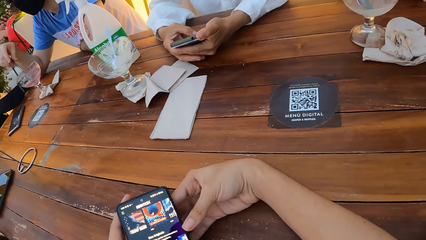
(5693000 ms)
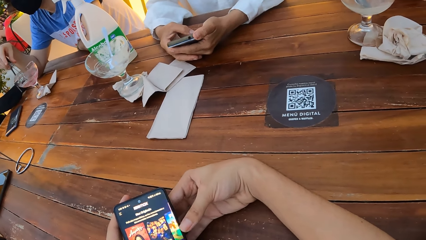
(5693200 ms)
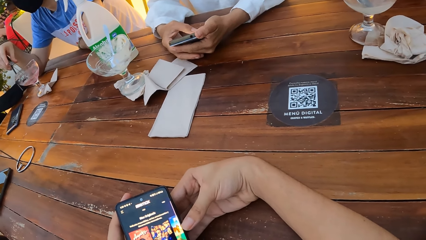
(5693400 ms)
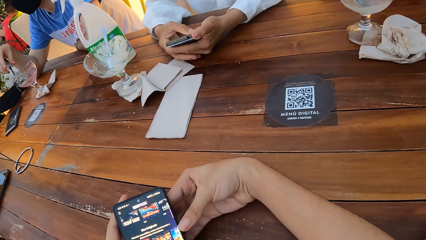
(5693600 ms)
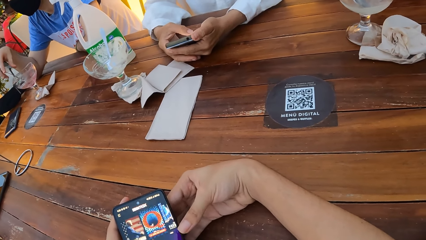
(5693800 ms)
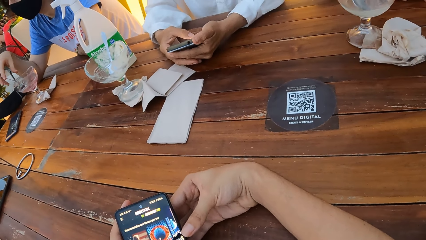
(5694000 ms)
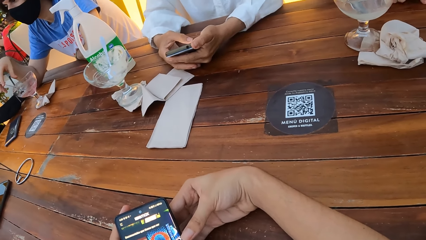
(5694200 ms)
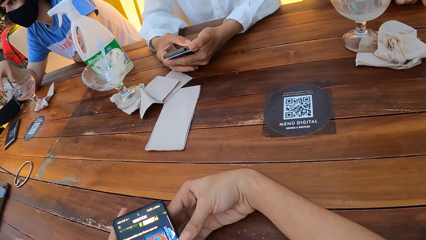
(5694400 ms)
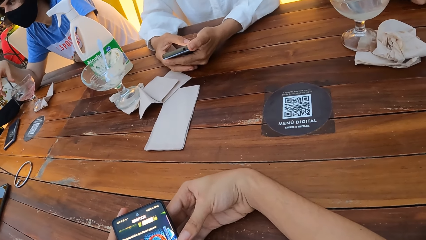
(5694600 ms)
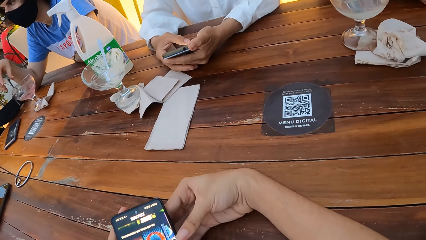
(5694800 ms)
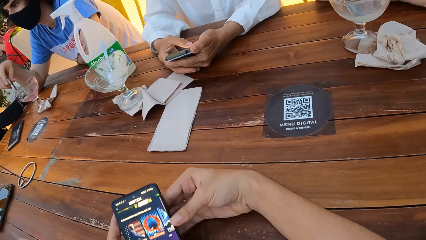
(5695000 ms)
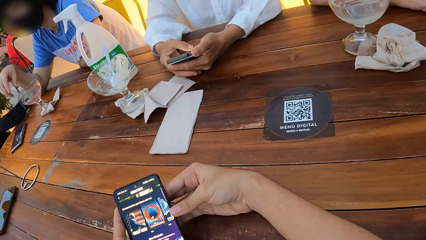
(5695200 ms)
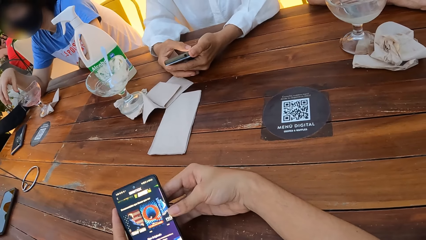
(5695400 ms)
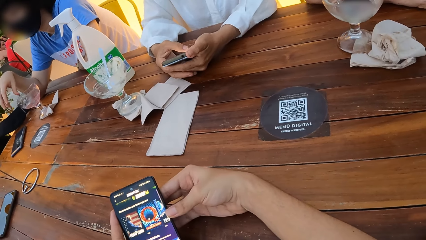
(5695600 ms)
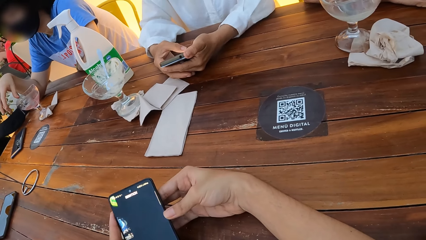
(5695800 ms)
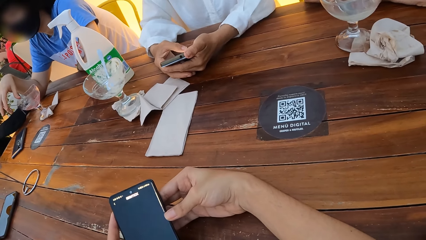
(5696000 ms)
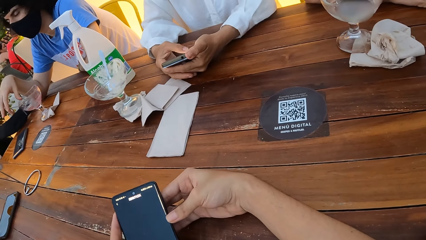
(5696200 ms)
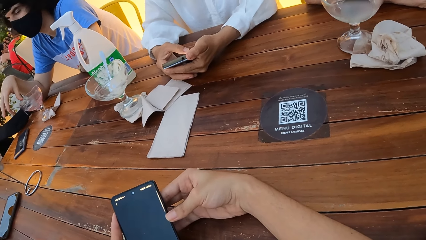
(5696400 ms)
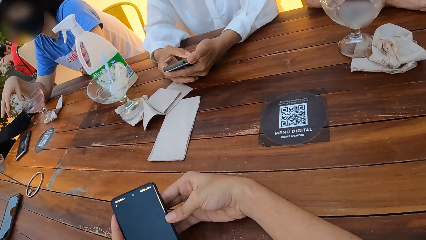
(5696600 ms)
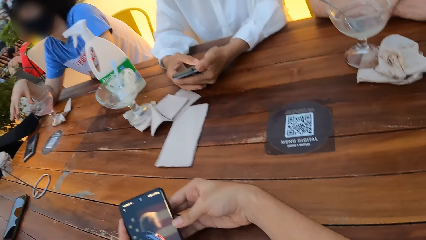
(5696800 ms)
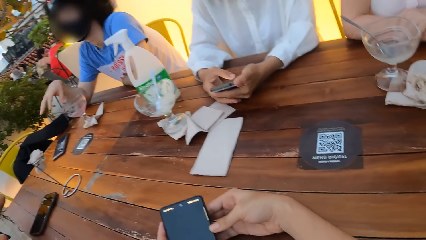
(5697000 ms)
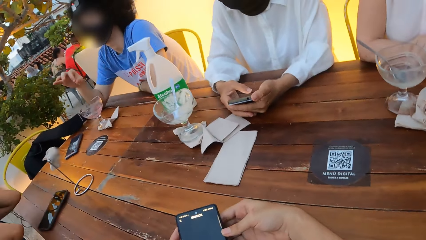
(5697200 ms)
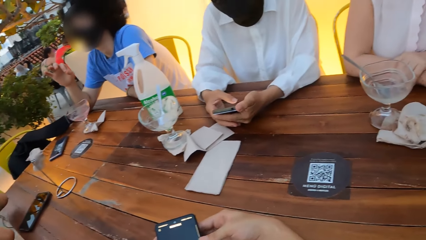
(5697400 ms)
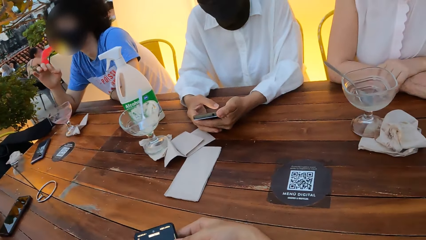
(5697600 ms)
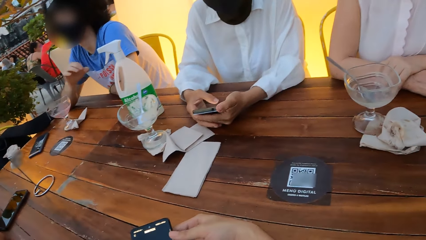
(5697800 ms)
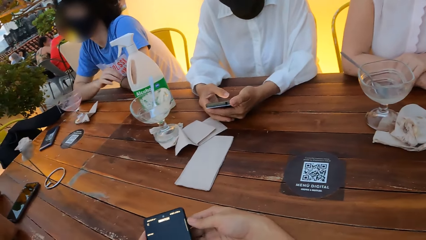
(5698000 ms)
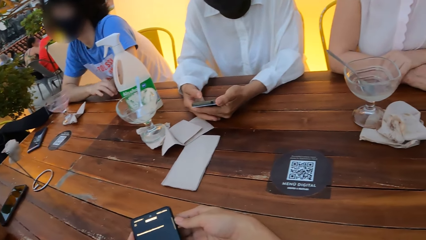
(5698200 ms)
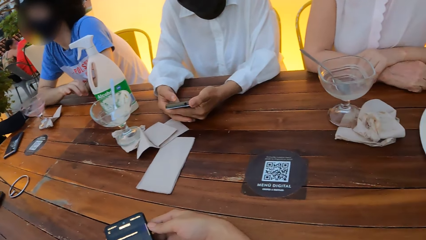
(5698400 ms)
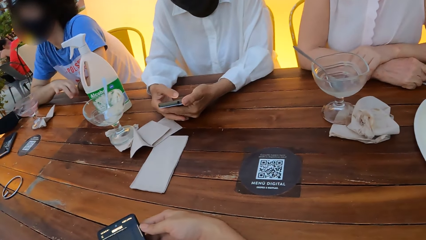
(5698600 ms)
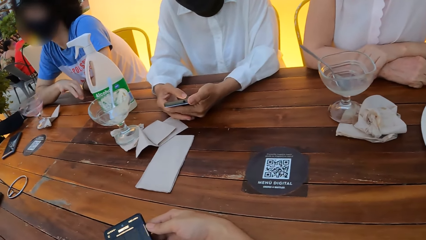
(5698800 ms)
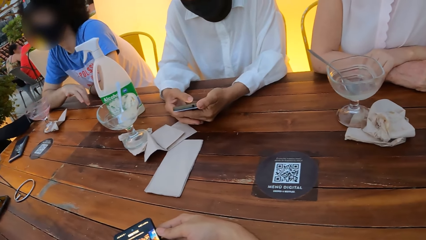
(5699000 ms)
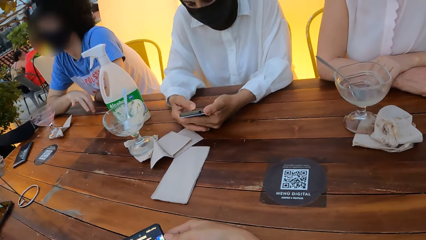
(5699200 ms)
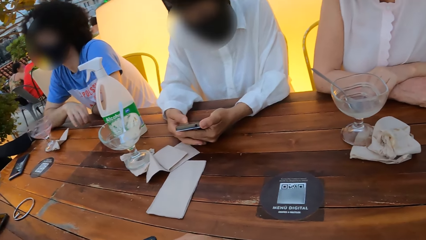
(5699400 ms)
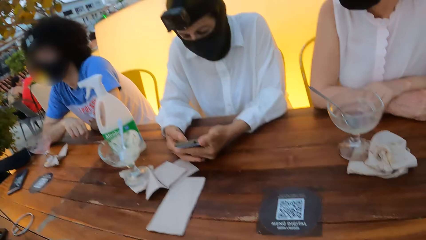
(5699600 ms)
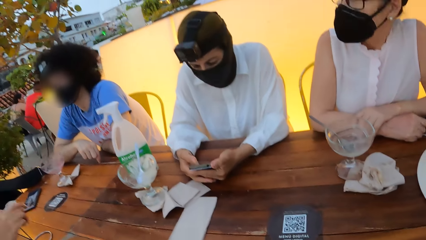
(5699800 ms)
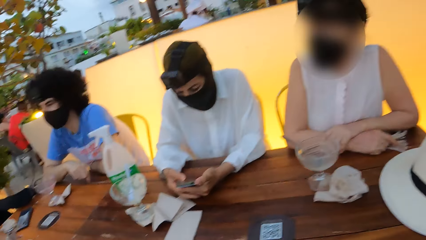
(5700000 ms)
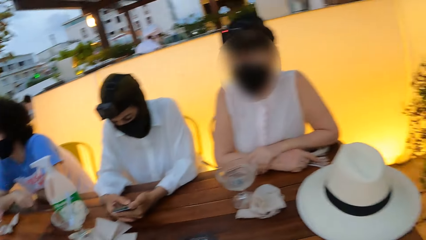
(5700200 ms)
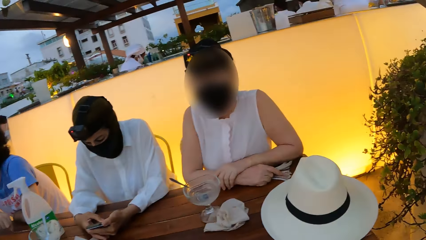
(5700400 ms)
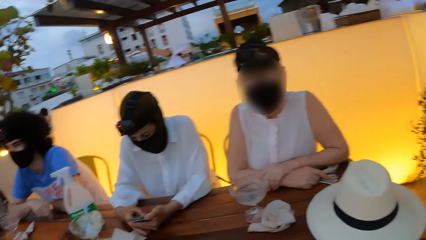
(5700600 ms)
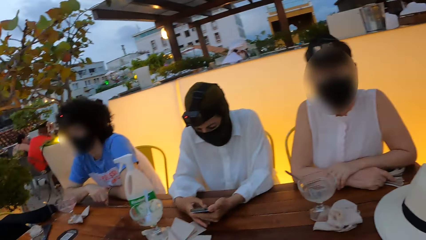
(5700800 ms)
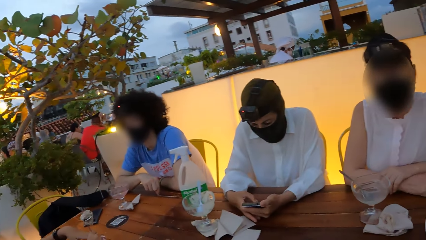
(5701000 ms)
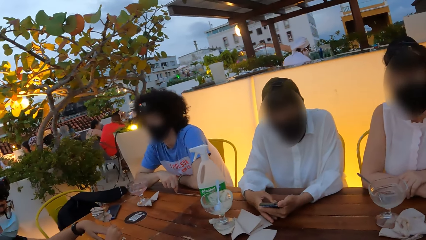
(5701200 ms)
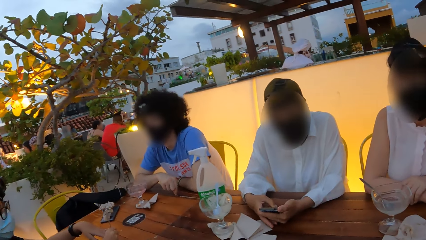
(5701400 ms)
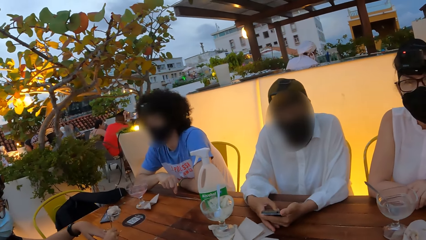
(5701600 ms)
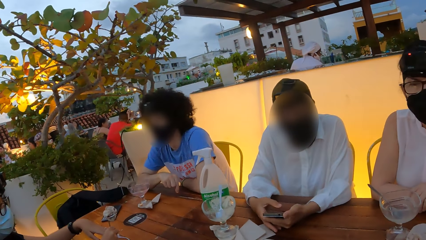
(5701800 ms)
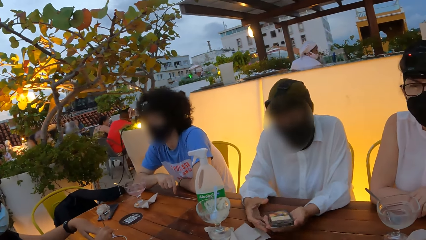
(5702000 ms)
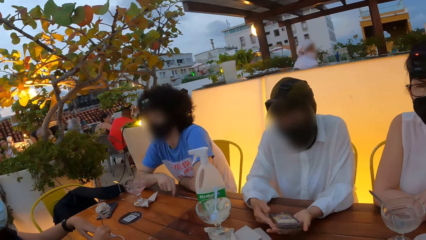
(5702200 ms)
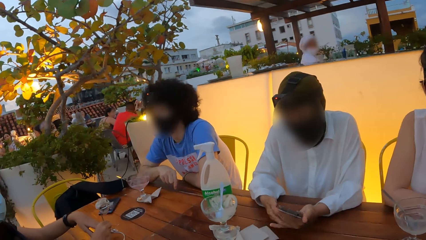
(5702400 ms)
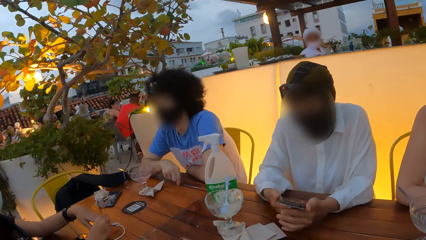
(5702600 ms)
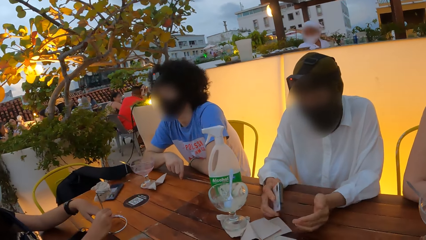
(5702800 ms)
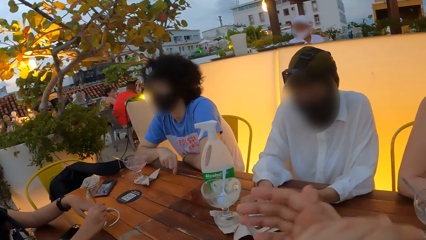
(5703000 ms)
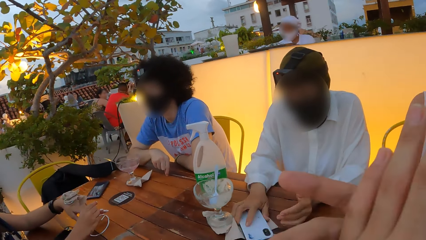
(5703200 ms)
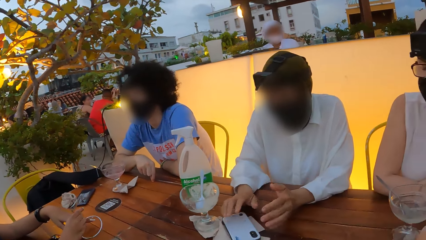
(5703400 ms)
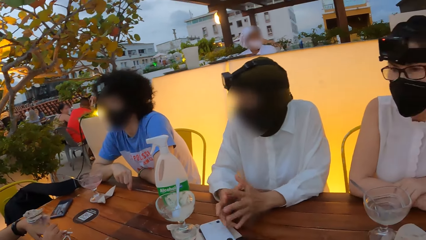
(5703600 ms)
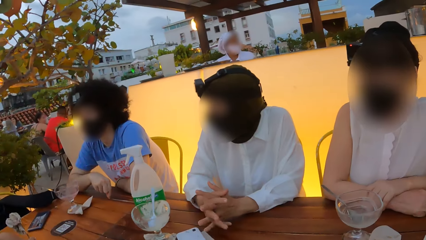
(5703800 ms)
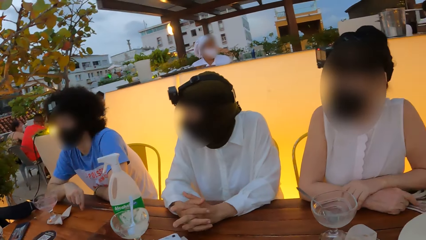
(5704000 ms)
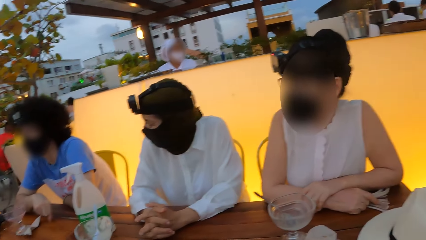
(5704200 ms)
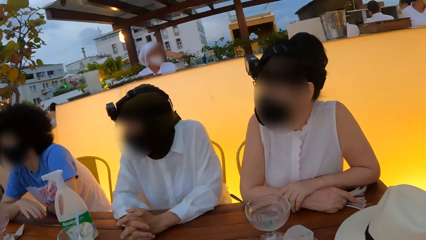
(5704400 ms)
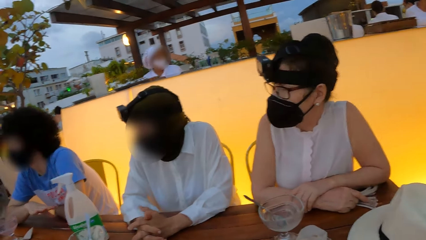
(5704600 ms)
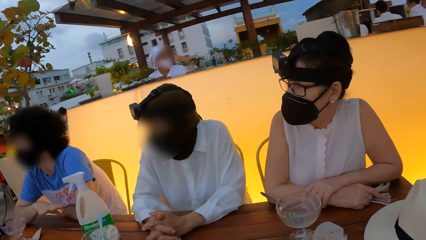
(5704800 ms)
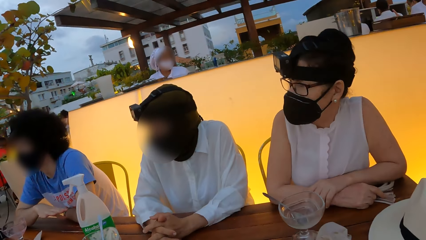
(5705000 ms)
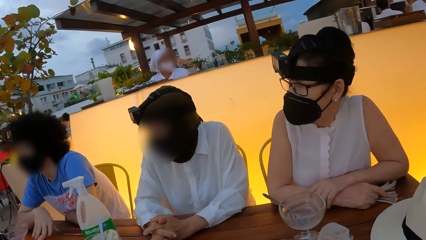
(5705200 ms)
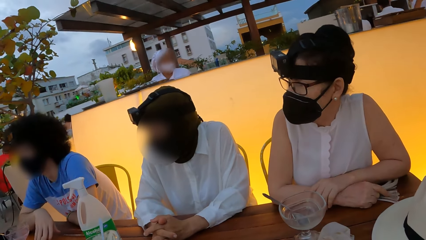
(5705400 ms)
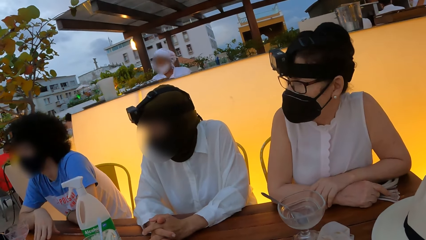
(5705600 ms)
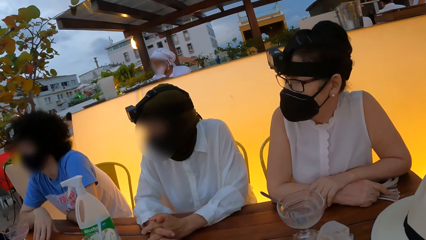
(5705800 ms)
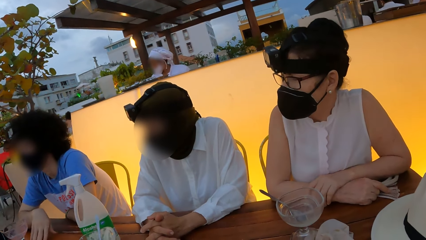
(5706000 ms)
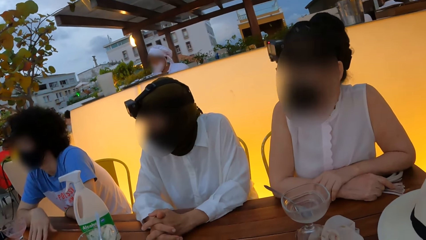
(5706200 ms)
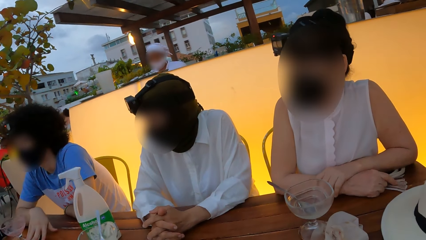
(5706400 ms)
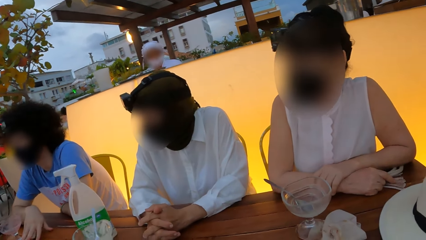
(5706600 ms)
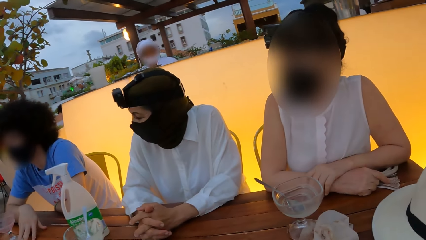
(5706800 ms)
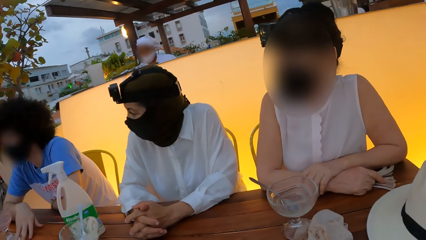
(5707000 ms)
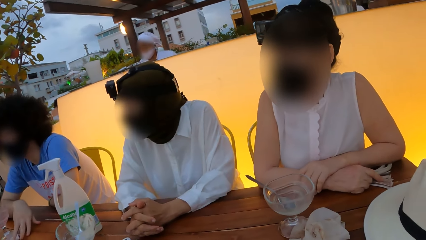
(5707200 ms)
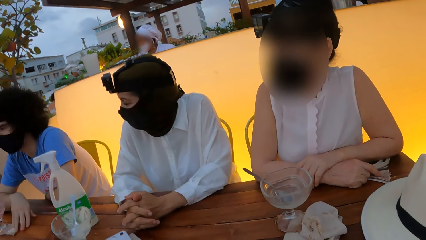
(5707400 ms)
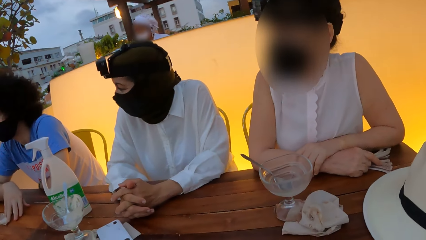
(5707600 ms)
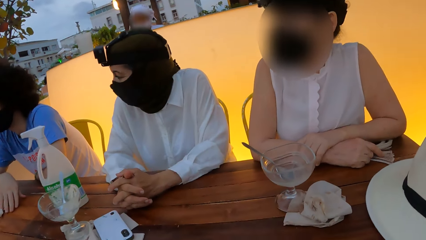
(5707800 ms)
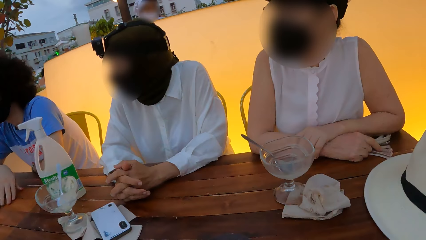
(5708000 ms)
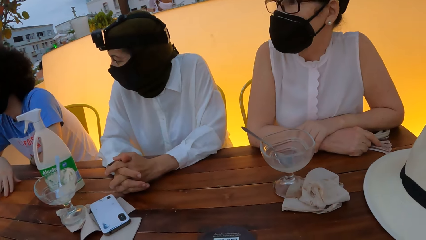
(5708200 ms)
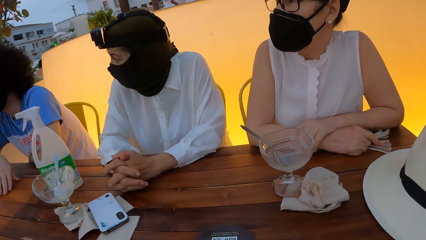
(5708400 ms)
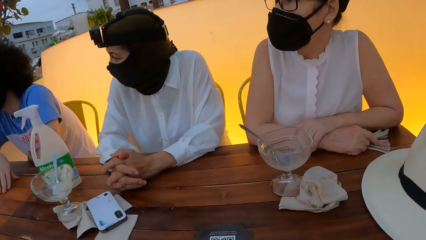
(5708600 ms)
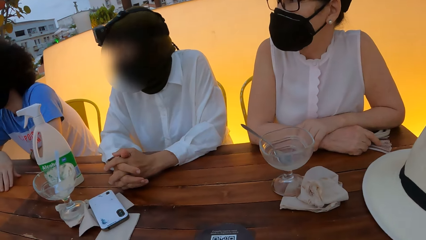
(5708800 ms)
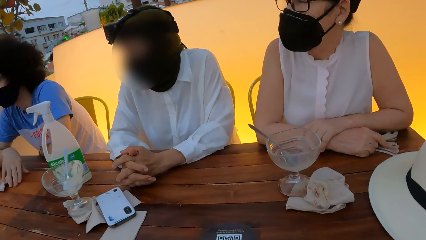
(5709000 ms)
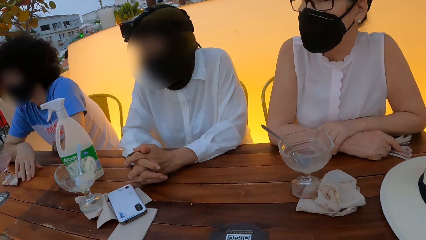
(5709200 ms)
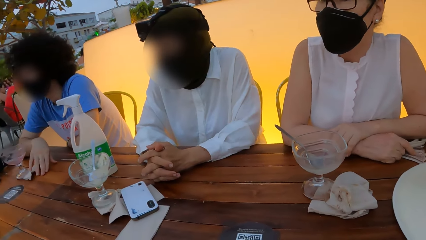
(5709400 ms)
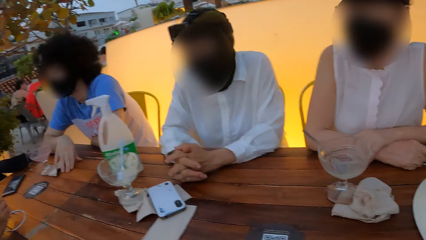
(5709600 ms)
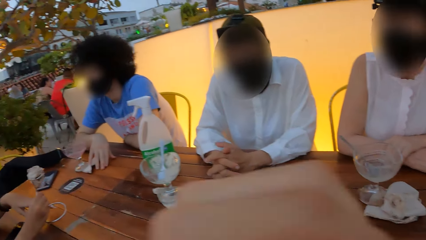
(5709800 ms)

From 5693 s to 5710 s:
A person interacts with another person. The first person moves fingers. The camera wearer looks around. The first person hits the table. The camera wearer moves the hand. They stare around.
